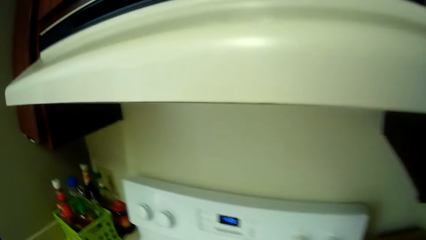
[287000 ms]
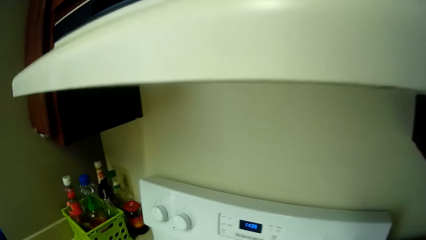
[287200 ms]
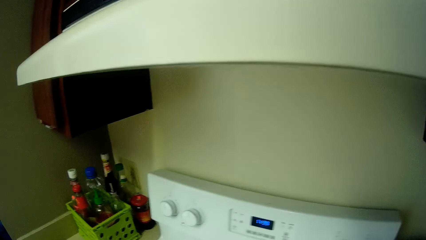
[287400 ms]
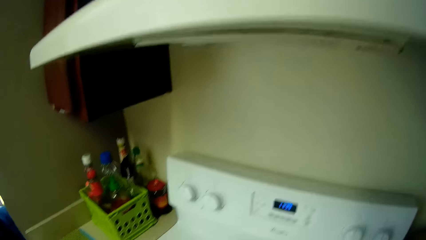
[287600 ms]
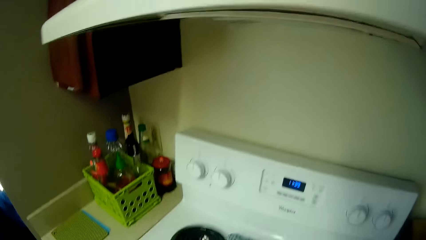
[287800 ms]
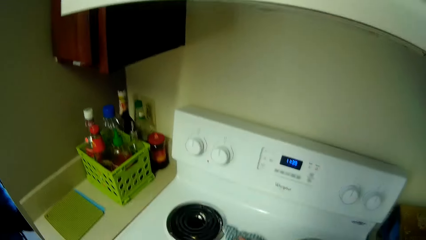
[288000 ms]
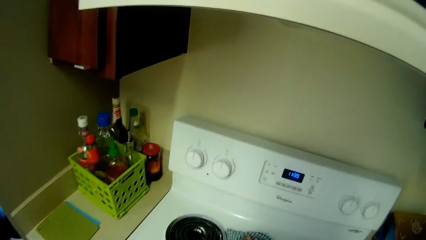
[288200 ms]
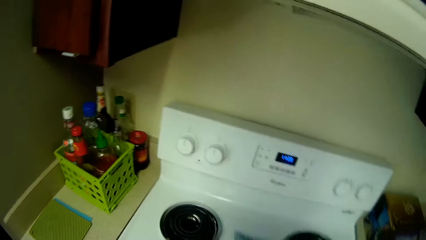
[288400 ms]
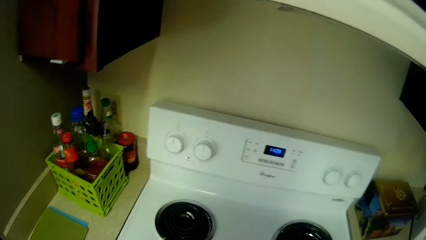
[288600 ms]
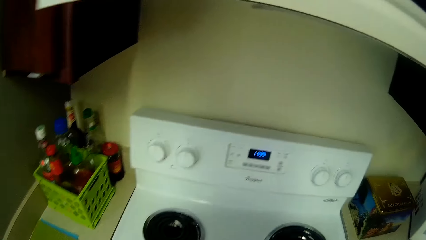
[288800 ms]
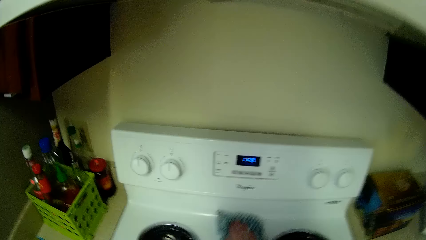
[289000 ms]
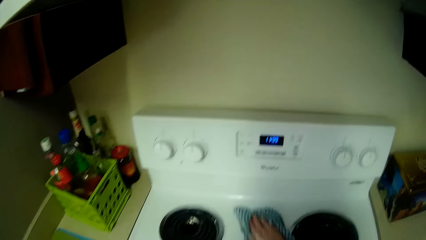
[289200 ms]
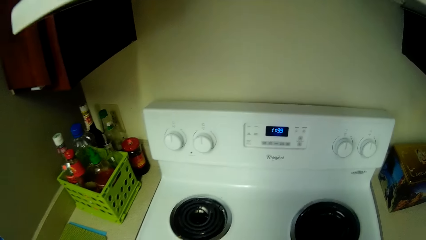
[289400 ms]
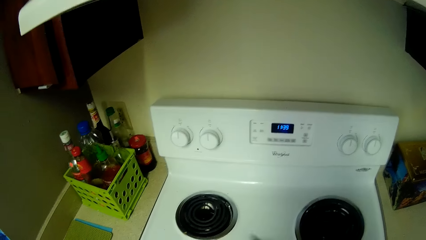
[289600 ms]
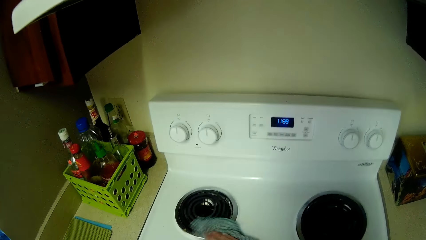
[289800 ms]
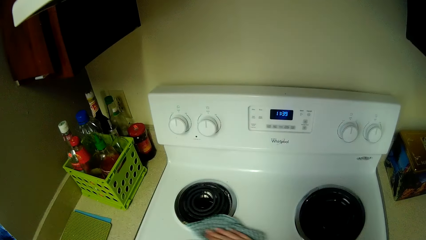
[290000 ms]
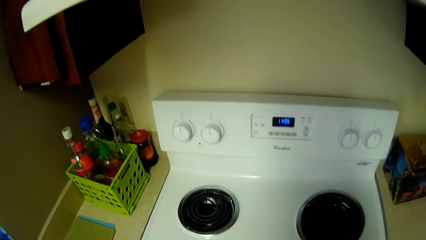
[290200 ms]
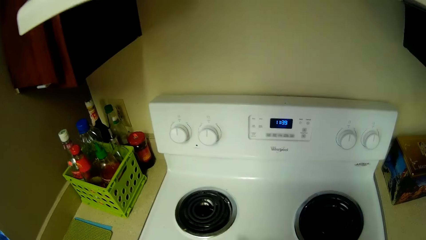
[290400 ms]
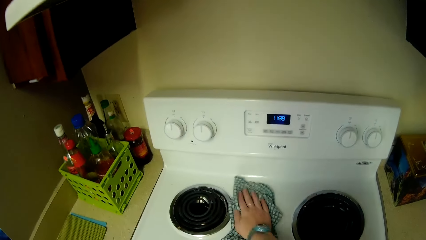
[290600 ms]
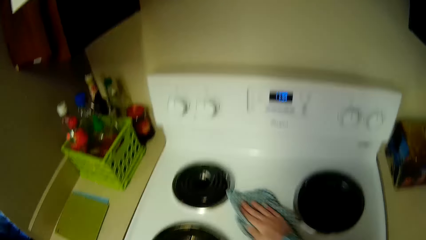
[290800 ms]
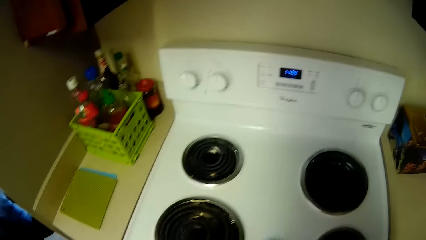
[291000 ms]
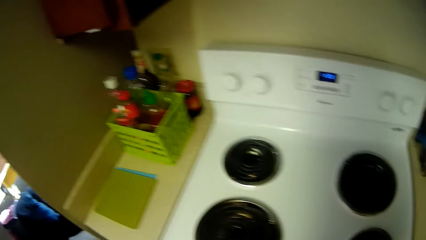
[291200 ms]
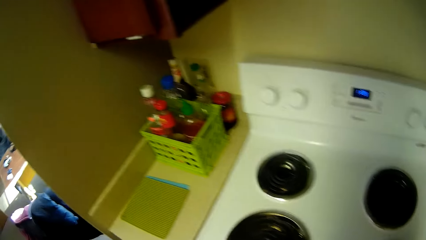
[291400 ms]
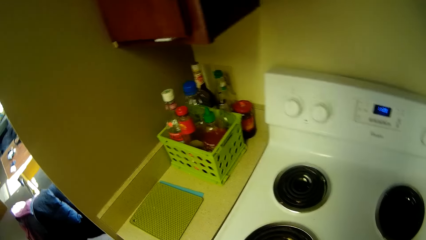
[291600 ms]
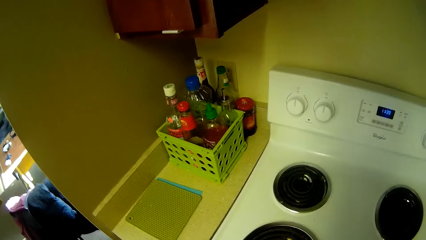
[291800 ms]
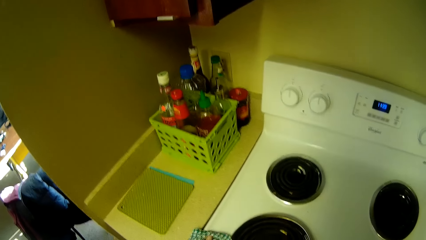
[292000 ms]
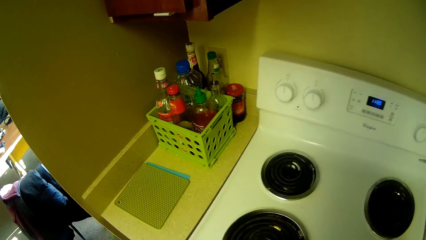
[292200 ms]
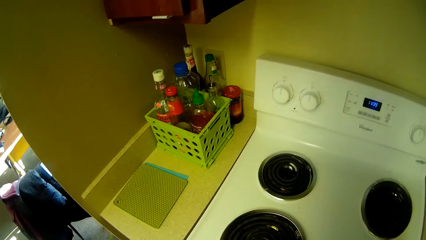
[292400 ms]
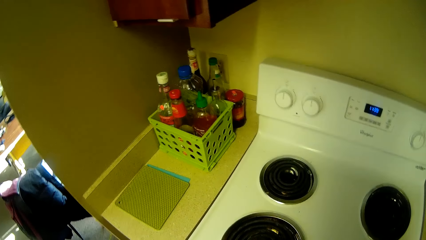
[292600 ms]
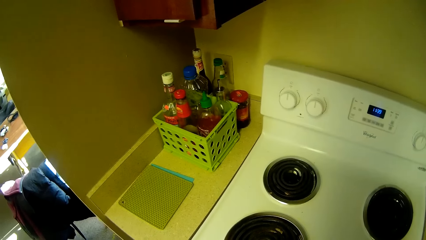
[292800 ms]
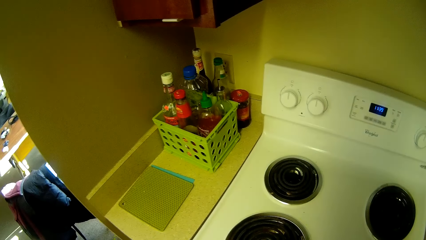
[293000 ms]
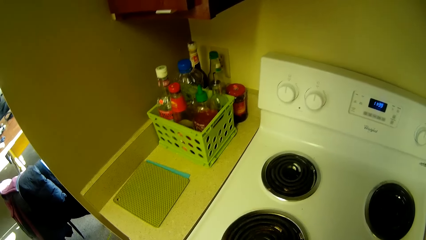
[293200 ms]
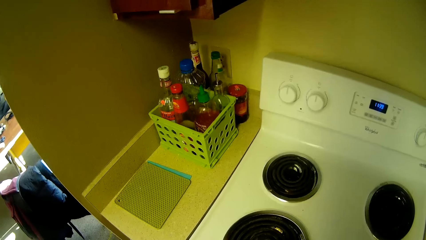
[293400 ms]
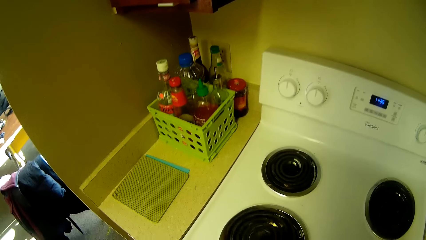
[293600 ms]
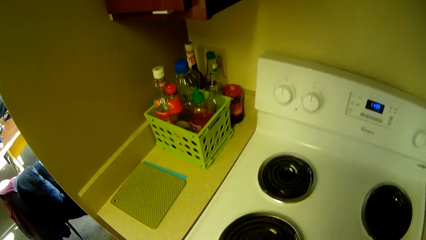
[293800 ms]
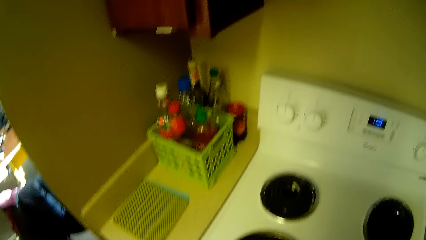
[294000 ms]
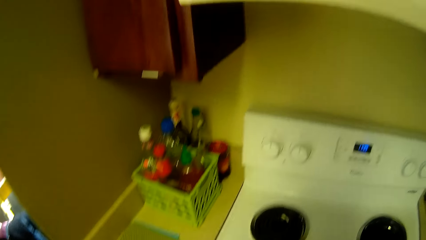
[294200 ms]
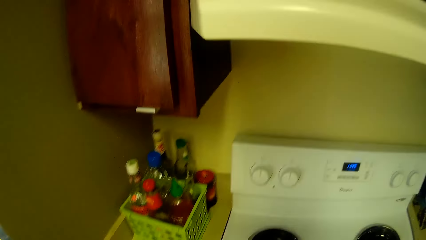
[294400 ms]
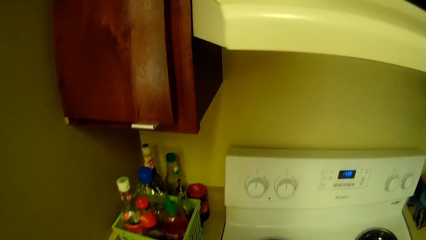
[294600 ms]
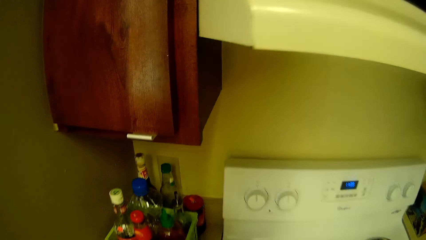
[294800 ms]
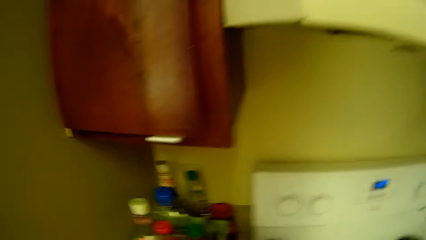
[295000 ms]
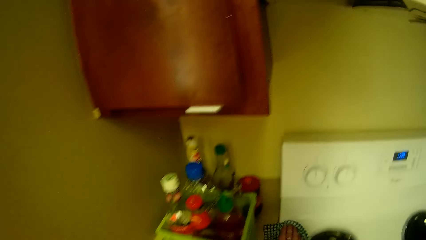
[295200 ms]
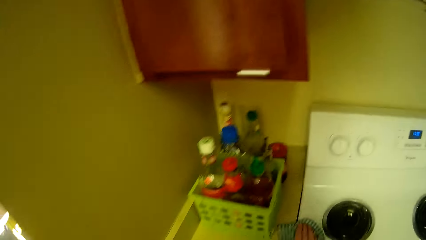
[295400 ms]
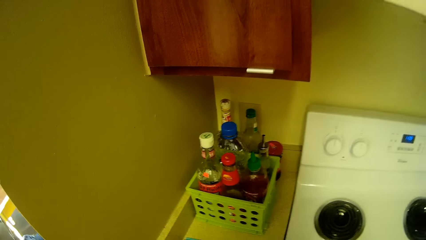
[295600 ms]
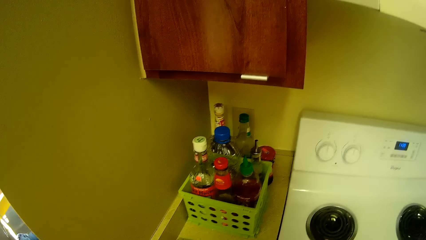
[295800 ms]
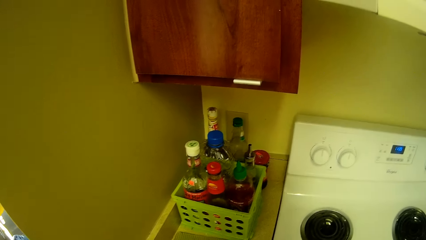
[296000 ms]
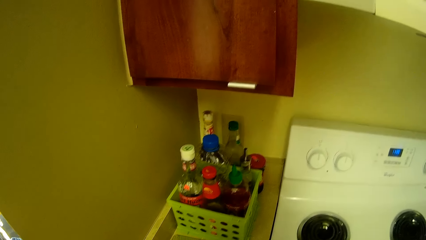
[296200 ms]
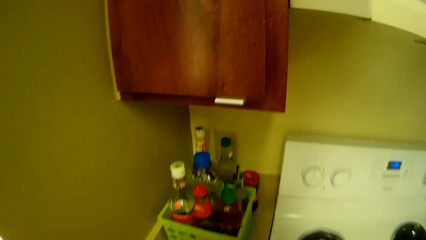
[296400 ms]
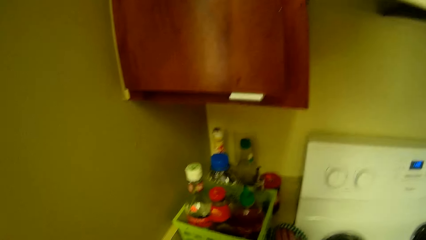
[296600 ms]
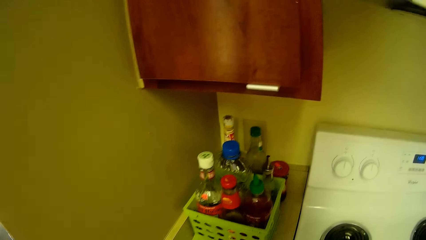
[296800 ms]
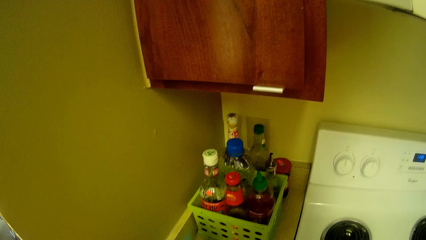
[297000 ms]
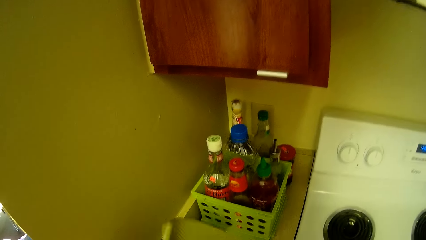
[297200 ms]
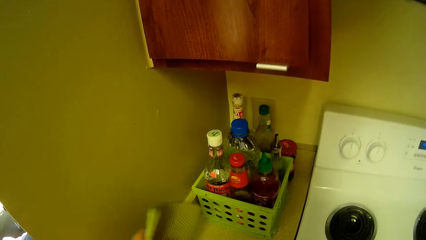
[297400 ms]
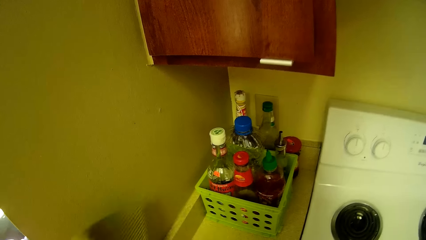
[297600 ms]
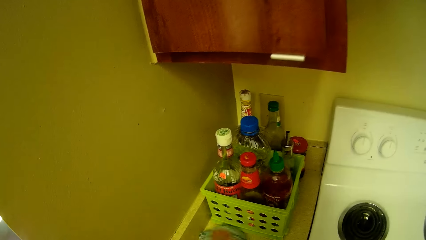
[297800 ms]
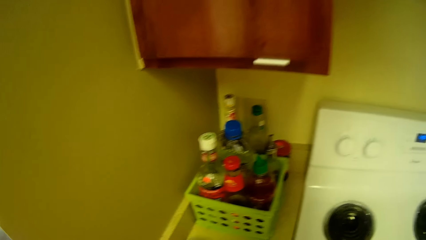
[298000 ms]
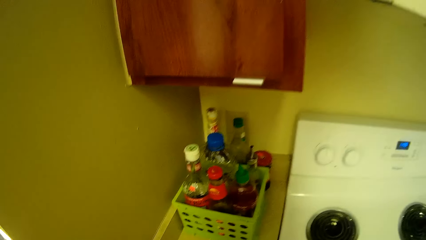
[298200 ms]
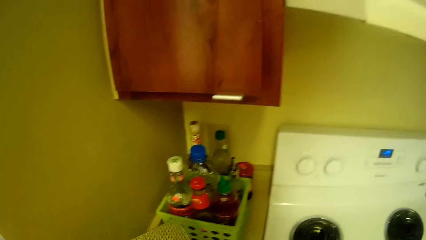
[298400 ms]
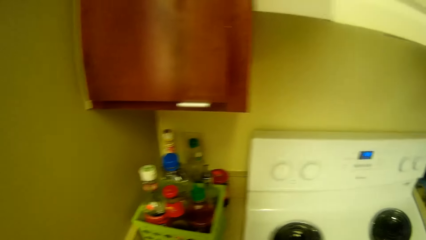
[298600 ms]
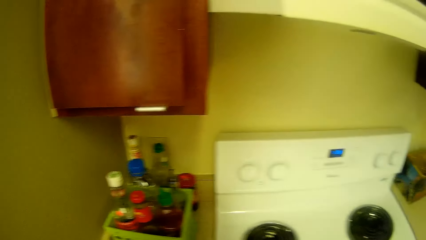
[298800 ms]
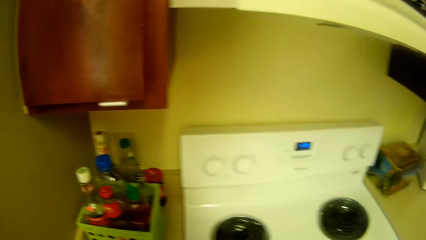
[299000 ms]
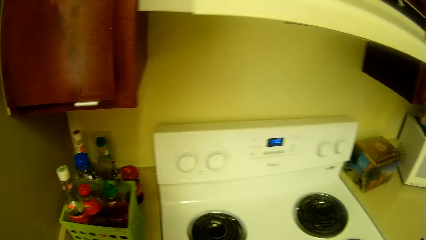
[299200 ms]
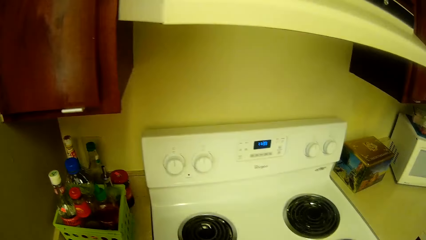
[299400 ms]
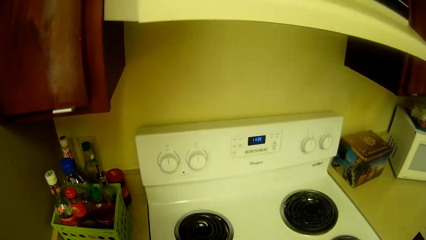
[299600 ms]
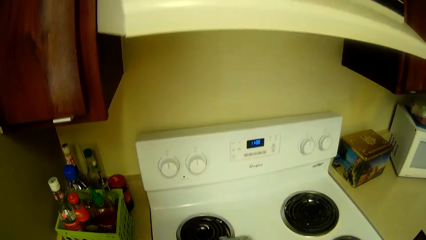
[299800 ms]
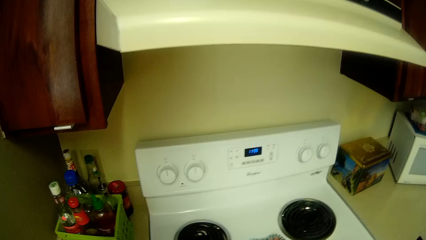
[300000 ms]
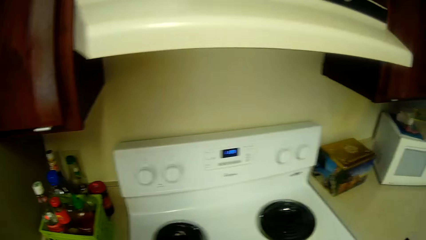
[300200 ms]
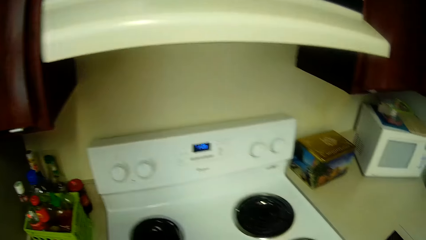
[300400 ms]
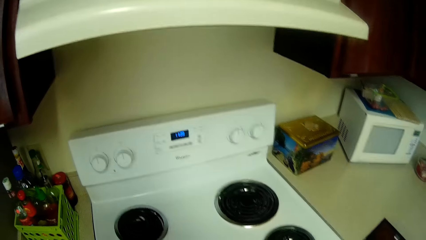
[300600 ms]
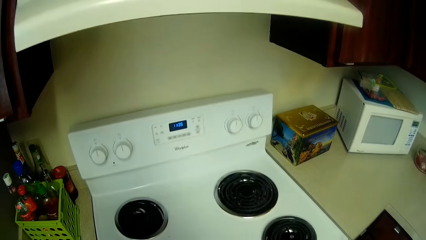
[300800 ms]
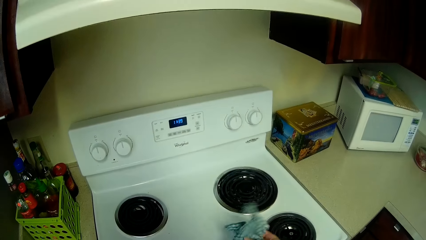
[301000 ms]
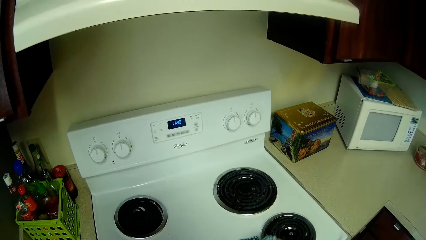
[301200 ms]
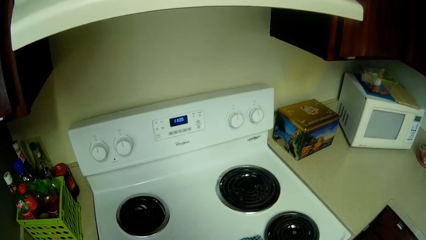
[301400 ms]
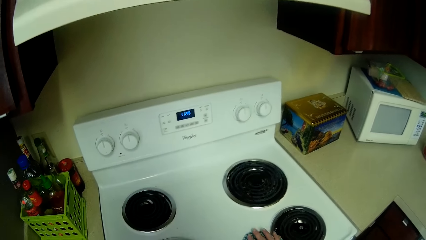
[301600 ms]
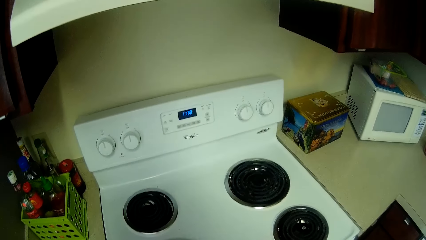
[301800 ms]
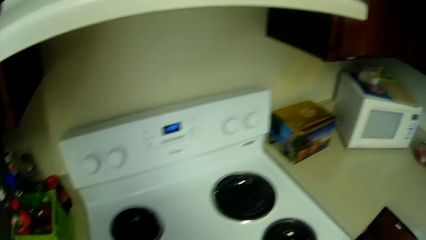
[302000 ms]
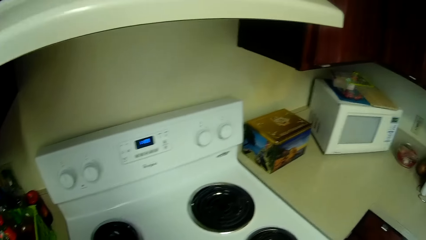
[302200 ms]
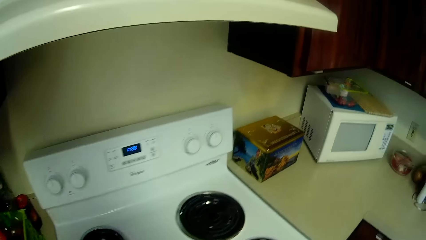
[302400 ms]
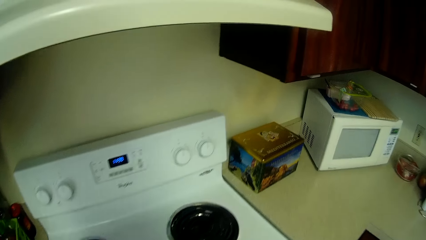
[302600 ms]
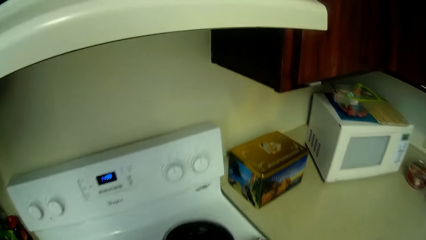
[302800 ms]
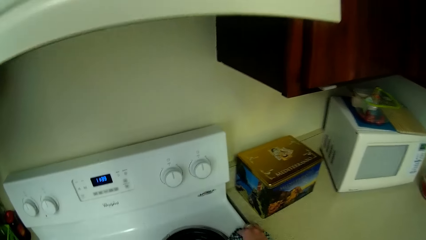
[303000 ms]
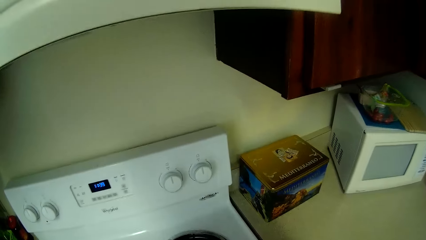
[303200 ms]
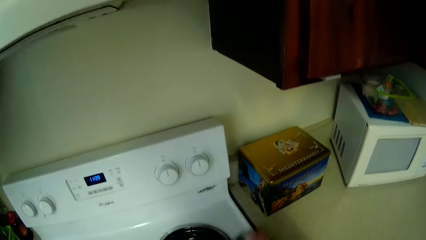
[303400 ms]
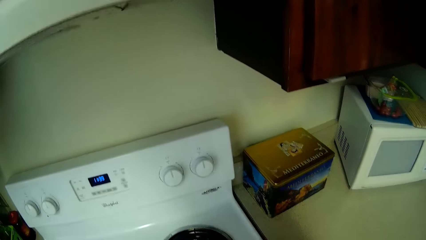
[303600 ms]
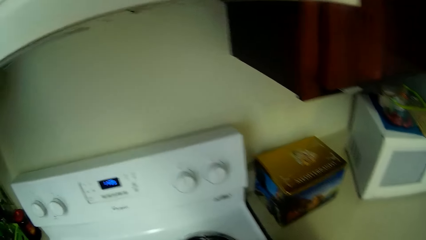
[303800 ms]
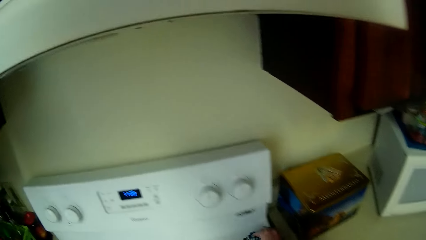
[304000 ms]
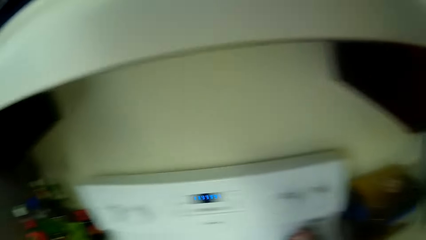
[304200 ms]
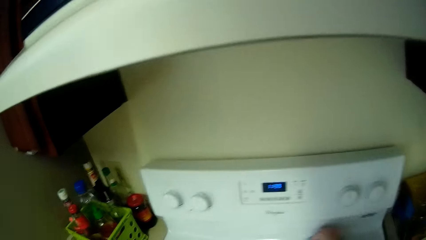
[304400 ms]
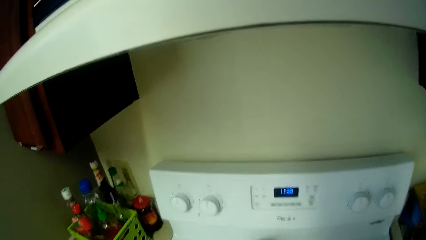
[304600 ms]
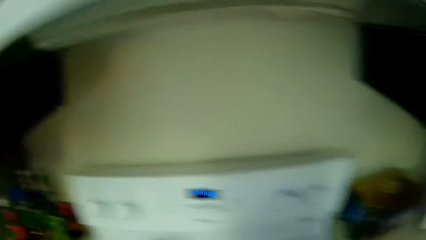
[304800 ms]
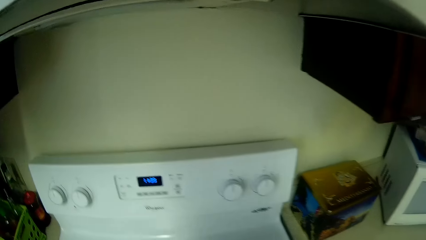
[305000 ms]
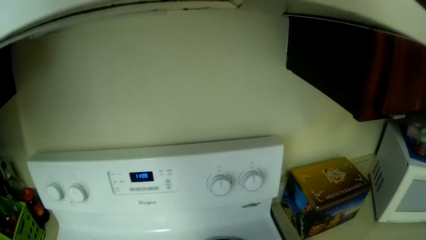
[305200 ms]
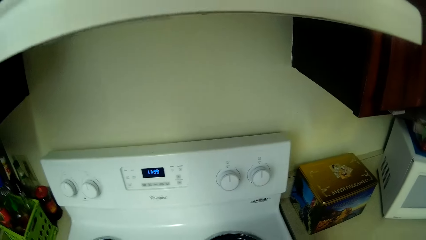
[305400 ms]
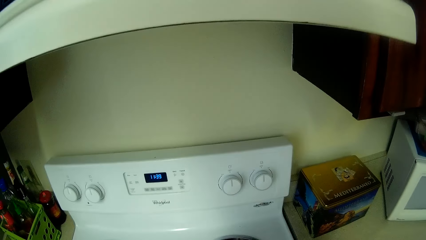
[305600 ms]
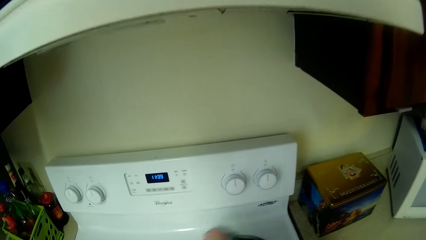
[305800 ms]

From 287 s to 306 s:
The camera wearer cleans the electric cooker with the rag in her right hand. She wipes the wall. She wipes the edge of the kitchen counter with the rag in her right hand. She cleans the electric cooker with the rag in her right hand.
